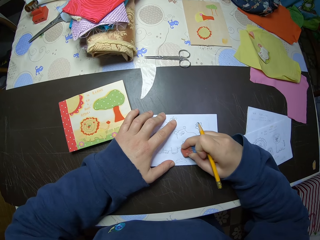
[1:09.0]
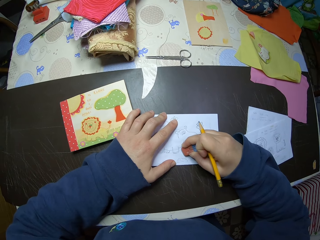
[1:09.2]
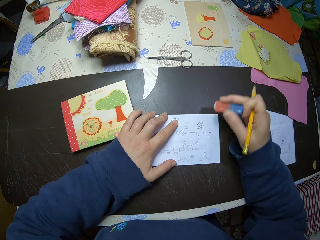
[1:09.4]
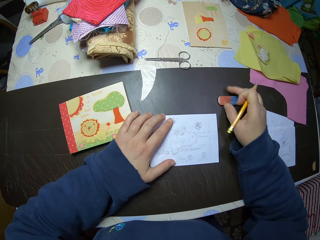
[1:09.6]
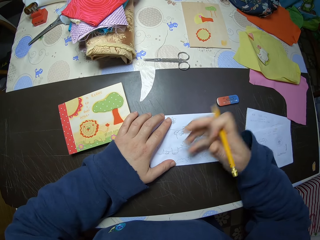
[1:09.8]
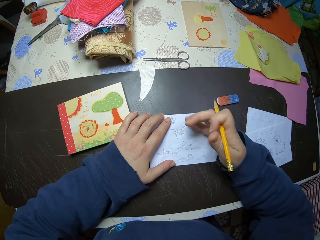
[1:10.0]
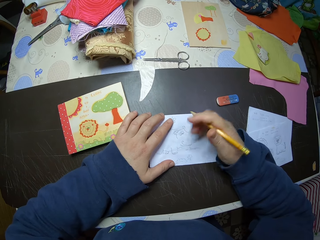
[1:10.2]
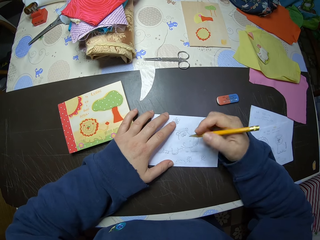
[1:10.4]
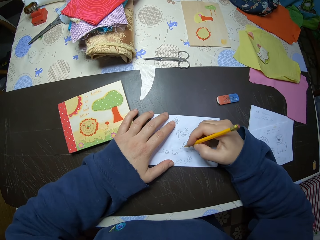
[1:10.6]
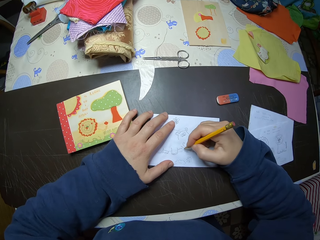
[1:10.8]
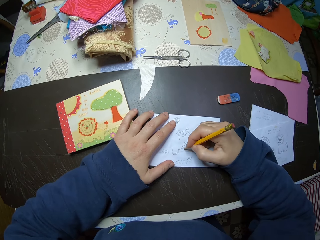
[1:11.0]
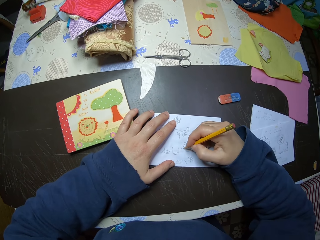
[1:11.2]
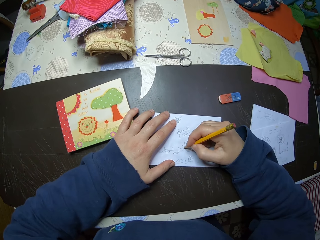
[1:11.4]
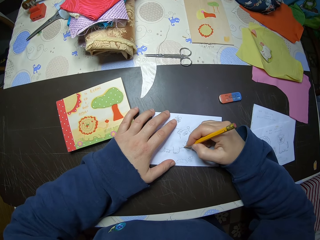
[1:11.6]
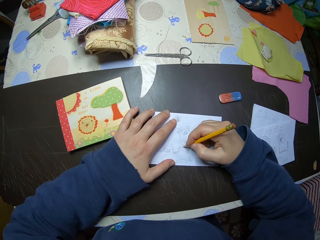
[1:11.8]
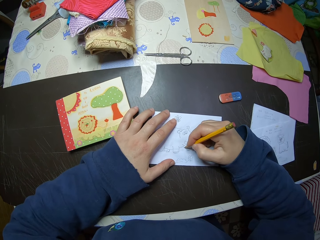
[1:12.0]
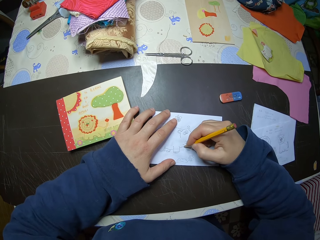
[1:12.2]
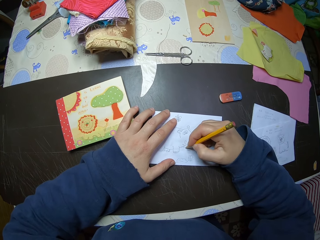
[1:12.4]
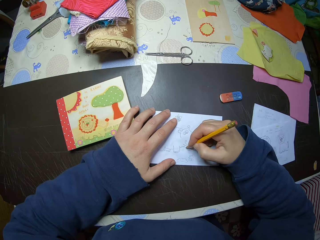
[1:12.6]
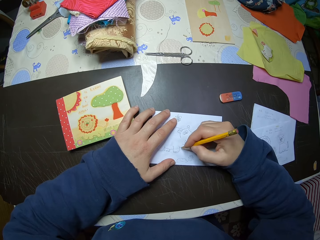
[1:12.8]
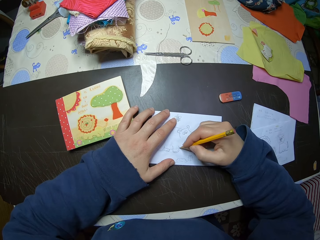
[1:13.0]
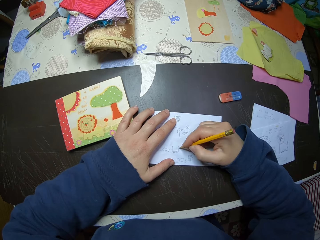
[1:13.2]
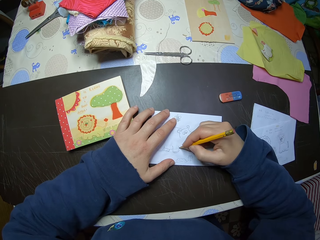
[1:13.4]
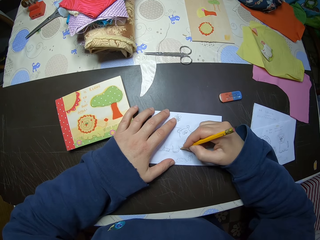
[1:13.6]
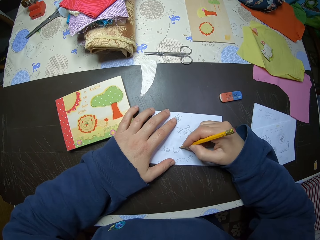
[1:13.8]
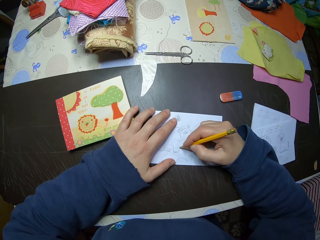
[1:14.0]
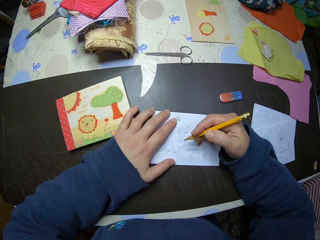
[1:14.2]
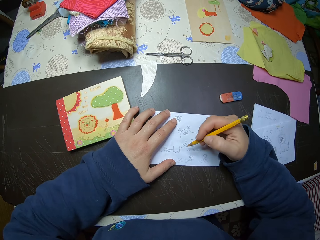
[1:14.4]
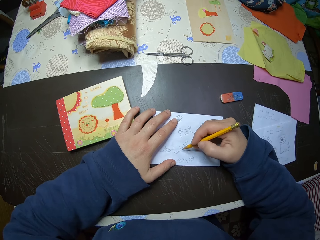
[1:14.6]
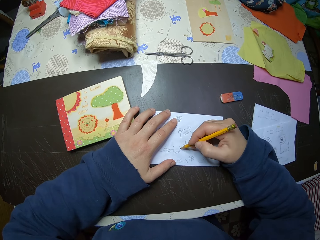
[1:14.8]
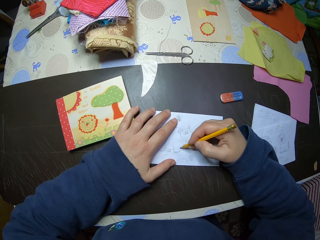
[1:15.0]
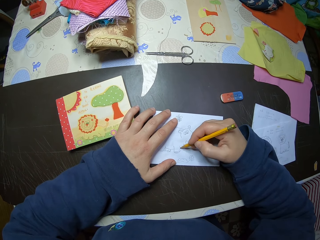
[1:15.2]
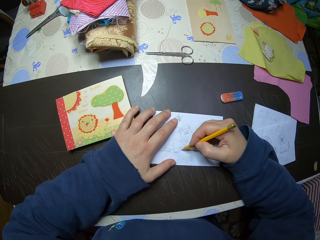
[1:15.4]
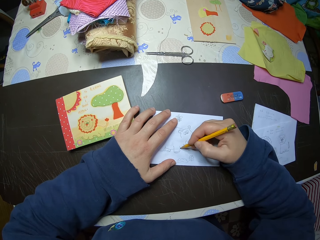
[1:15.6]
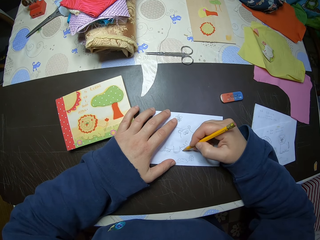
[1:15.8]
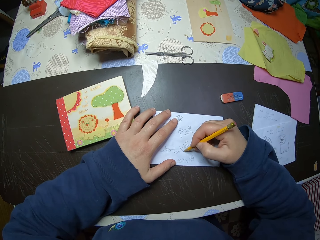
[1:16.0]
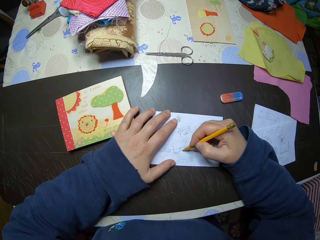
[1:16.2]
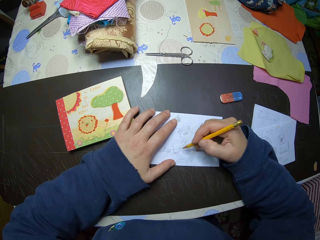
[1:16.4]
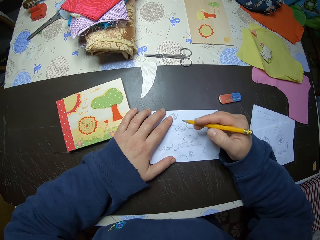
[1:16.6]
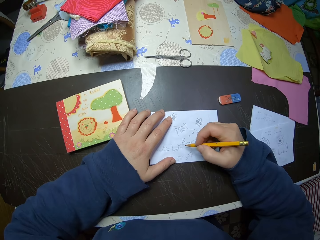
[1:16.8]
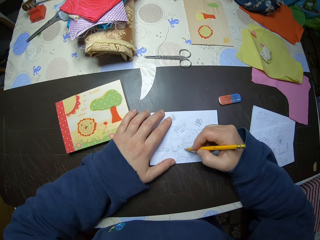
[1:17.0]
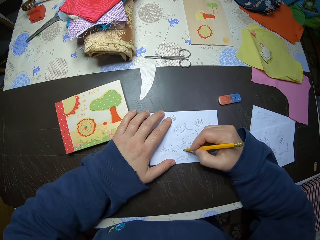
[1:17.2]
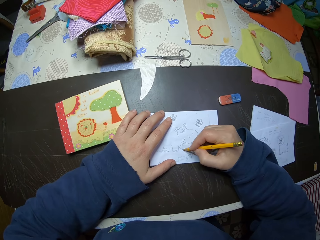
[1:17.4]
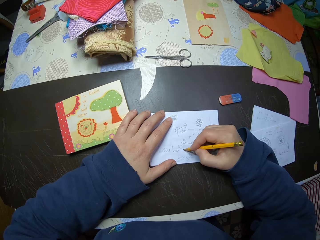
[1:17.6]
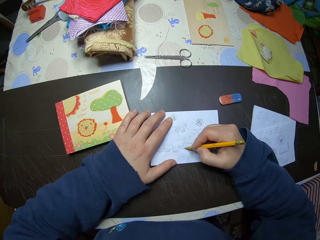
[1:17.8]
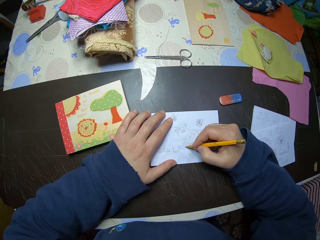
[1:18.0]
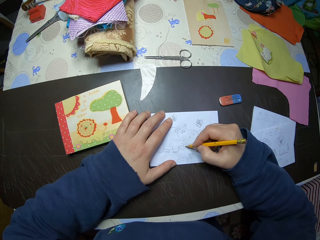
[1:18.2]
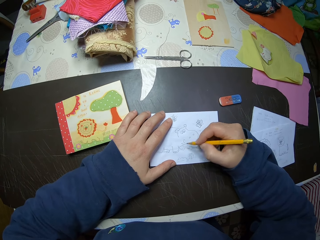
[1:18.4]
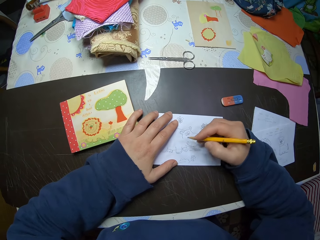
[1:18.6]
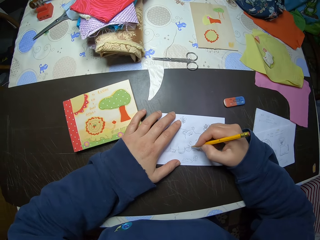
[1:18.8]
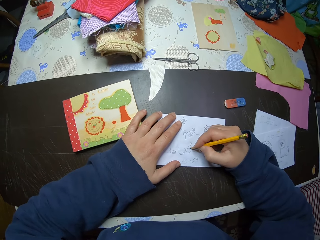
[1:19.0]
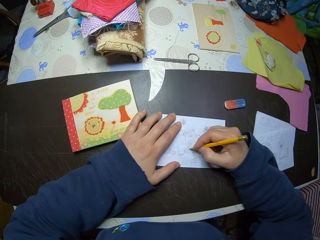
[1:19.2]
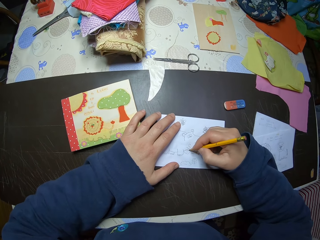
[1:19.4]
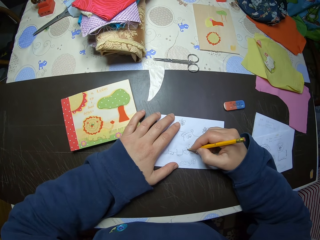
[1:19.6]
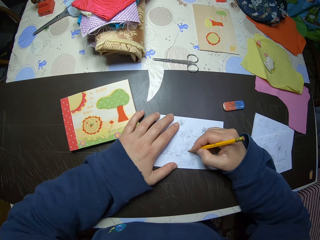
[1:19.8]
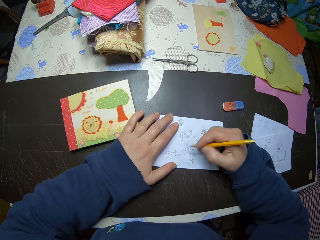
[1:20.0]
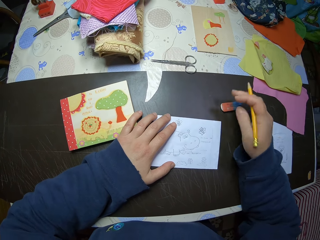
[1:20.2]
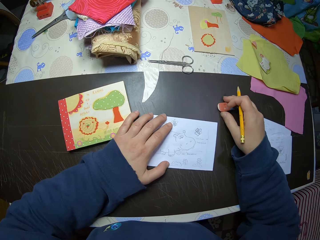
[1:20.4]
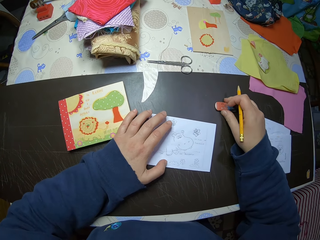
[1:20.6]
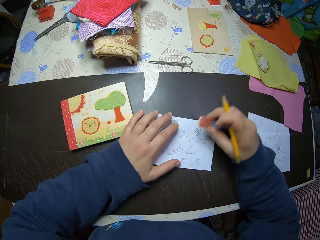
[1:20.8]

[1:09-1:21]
The camera wearer drops the eraser on the table. They dust the paper on the table. They draw on the paper with the pencil. They pick up the eraser from the table.

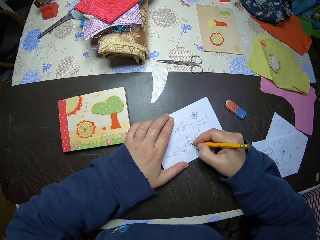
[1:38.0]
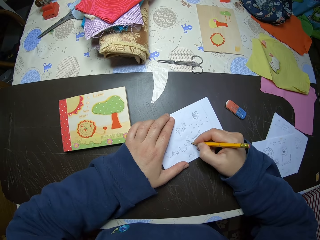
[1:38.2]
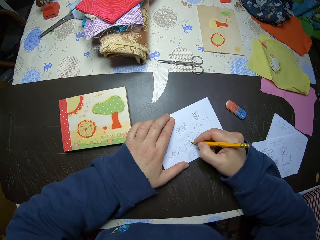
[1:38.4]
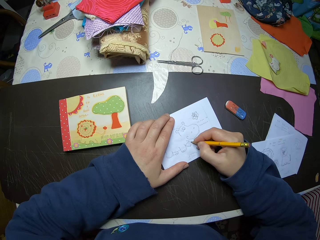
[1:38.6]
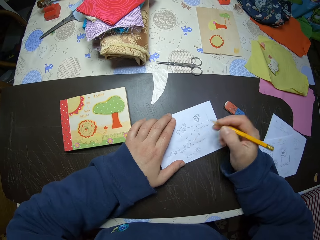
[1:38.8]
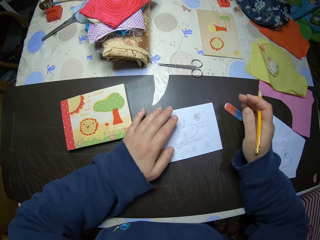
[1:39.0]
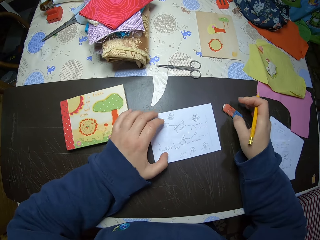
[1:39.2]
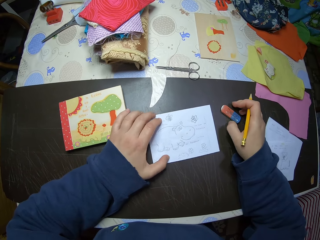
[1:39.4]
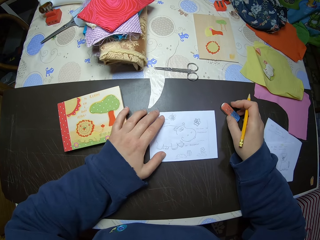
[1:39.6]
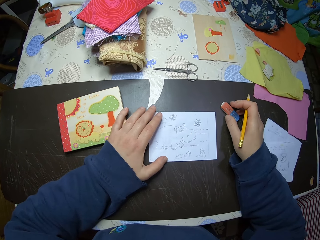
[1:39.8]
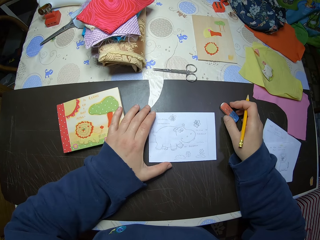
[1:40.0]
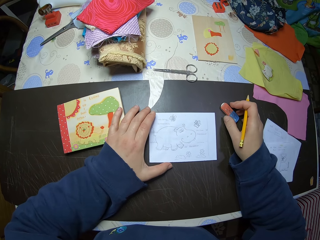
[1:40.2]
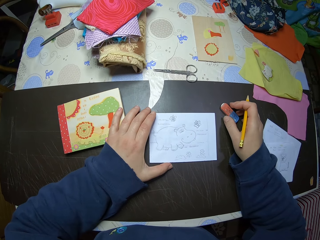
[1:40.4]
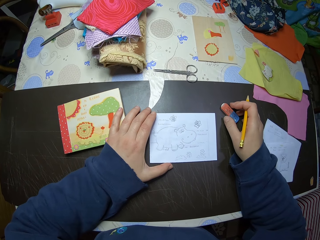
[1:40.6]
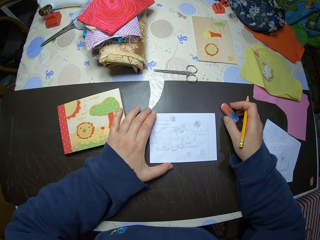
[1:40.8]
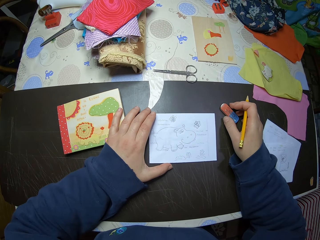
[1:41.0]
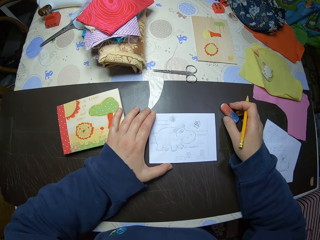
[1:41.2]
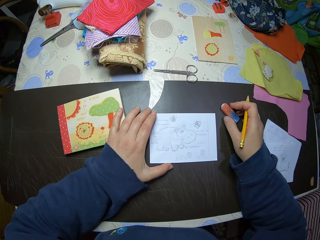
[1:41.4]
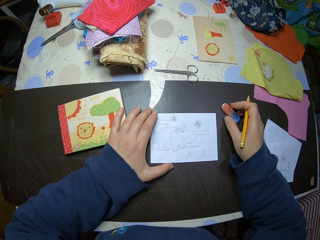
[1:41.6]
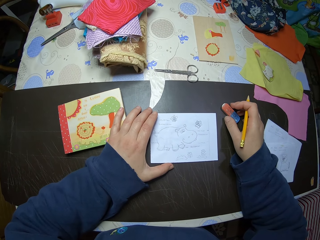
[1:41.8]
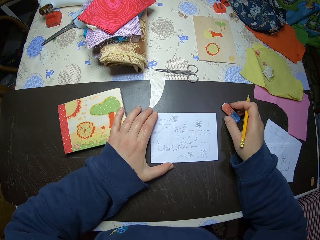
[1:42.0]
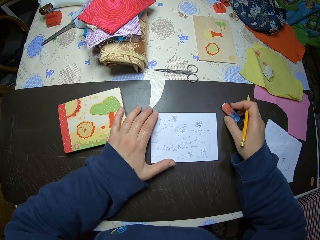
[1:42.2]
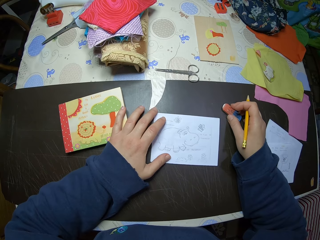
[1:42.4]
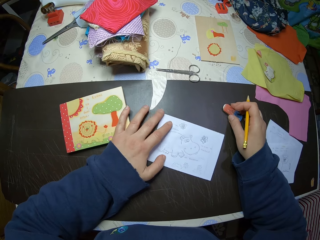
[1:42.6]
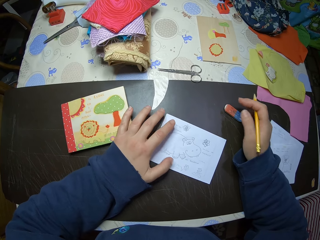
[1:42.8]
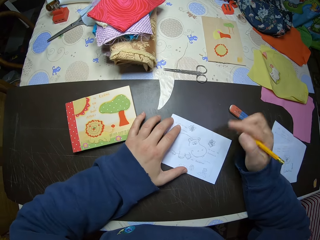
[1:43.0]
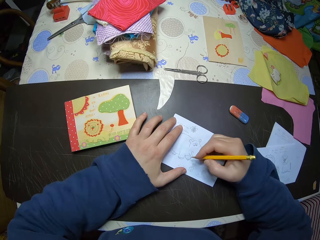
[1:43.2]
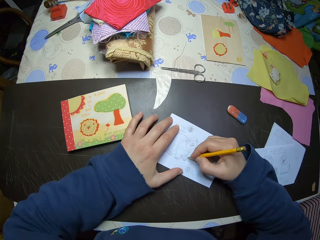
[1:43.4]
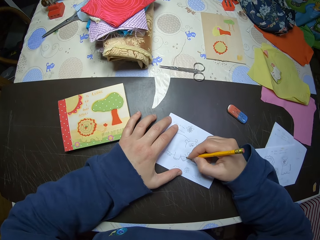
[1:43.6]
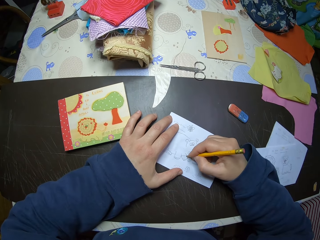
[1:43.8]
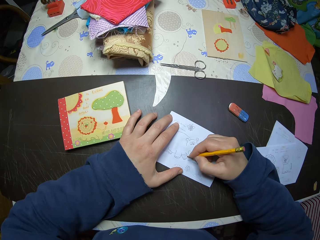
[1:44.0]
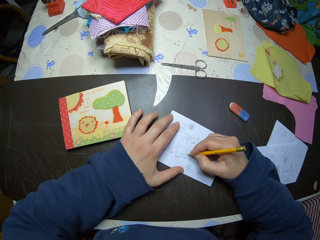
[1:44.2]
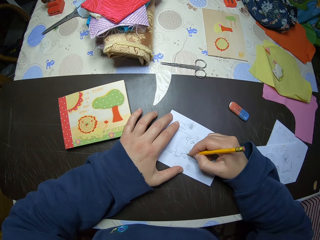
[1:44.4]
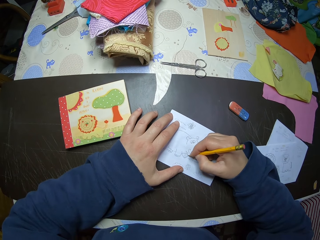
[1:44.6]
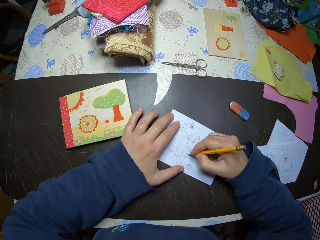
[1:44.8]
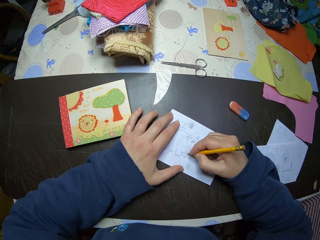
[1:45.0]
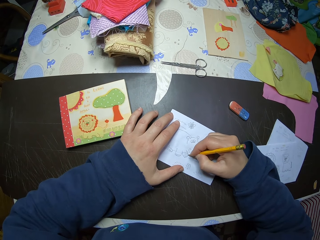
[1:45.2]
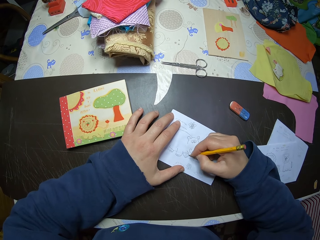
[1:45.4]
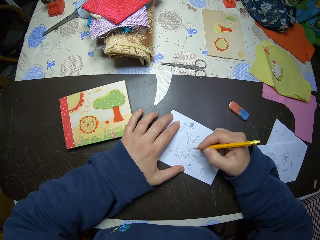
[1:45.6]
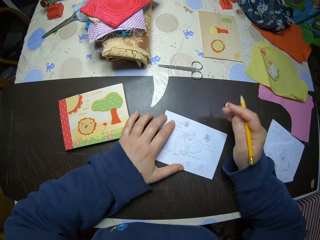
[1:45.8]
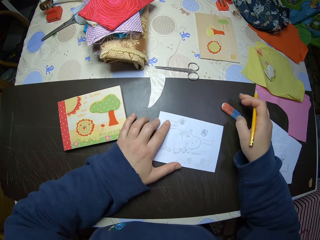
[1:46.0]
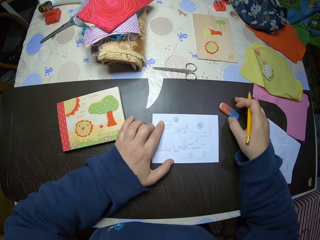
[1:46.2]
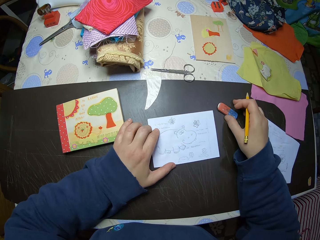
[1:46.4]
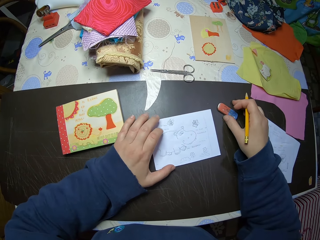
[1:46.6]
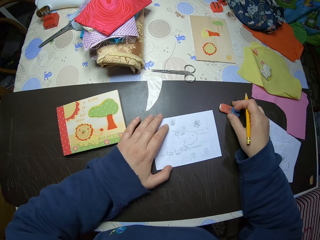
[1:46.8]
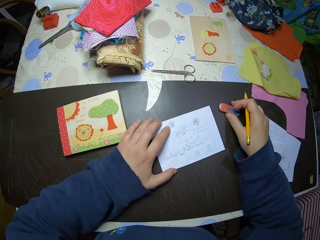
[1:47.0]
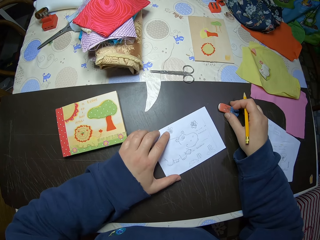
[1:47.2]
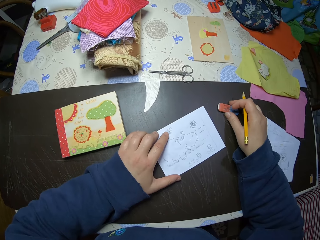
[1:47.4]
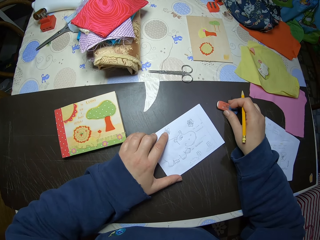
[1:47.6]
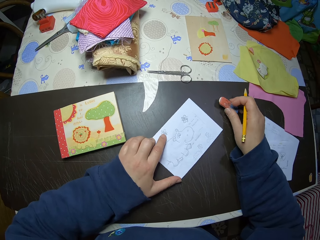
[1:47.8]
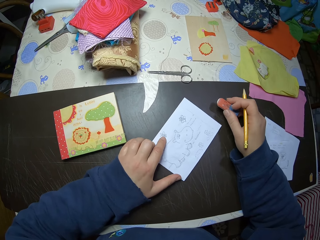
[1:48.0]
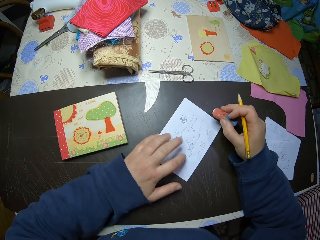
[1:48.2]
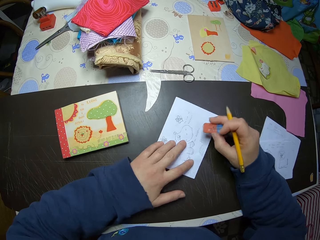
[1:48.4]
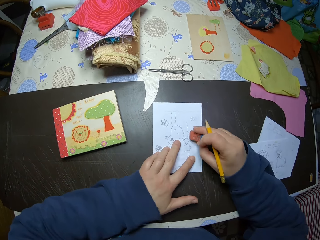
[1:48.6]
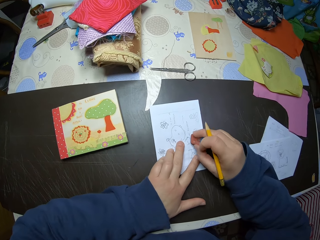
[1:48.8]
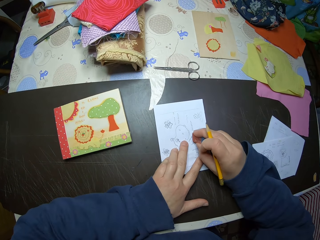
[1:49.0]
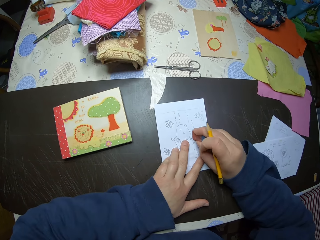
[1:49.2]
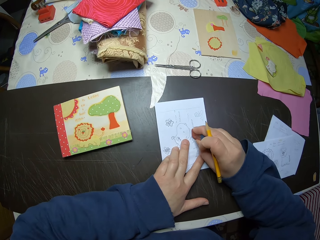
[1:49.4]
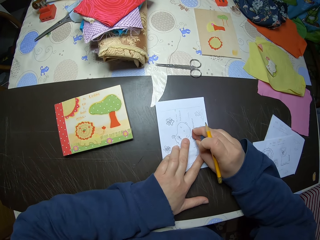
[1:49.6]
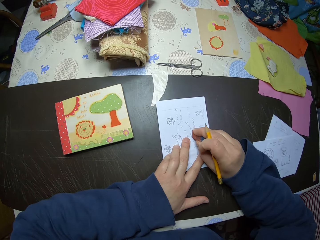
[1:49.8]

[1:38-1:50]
The camera wearer touches the eraser on the table. They hold the eraser. They look at the drawing. They move the paper on the table. They tilt the paper on the table. They leave the eraser on the table. They draw on the paper with the pencil. They tilt the paper on the table. They touch the eraser on the table. They turn the paper on the table. They pick up the eraser from the table. They hold the eraser. They tilt the paper on the table. They erase the drawing on the paper with the eraser.
